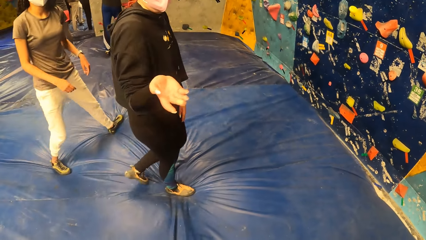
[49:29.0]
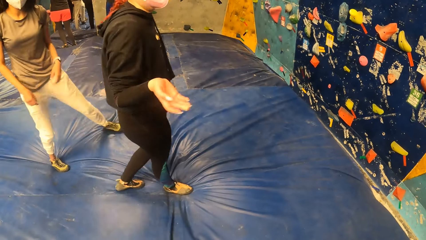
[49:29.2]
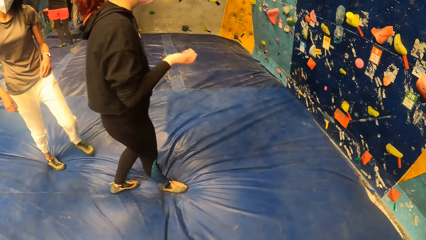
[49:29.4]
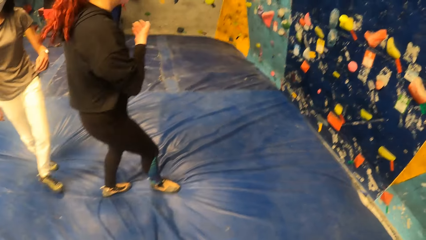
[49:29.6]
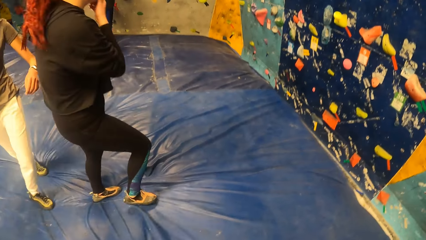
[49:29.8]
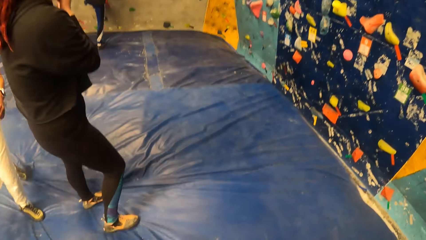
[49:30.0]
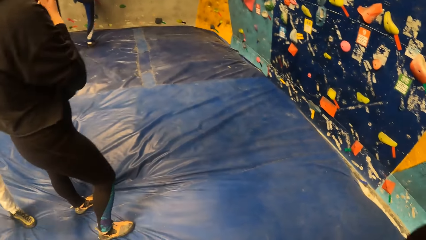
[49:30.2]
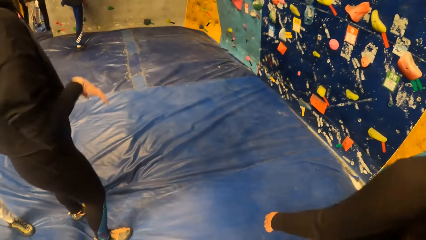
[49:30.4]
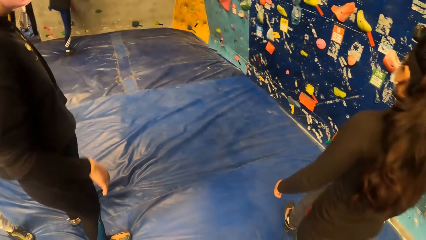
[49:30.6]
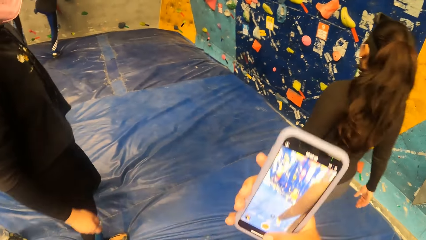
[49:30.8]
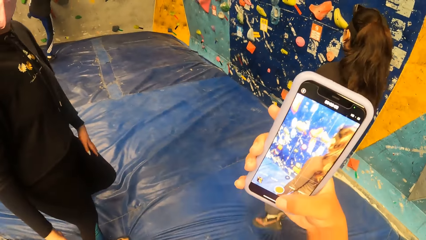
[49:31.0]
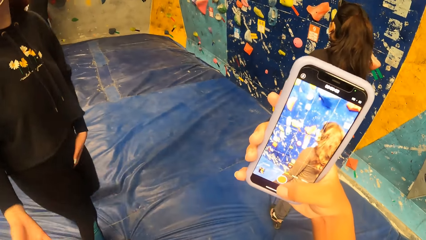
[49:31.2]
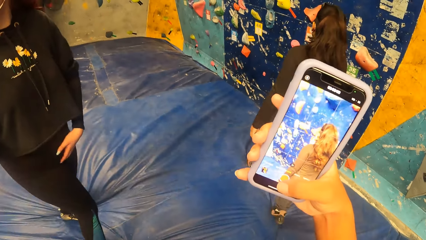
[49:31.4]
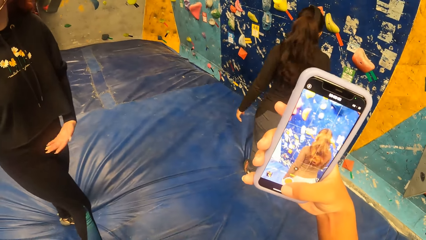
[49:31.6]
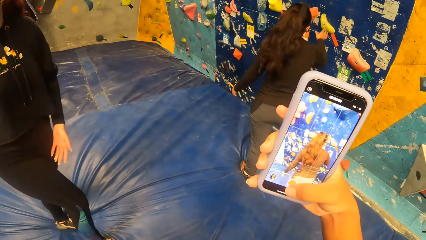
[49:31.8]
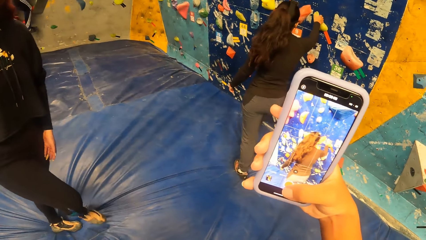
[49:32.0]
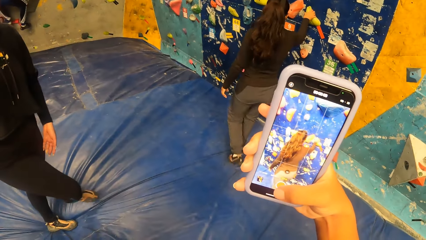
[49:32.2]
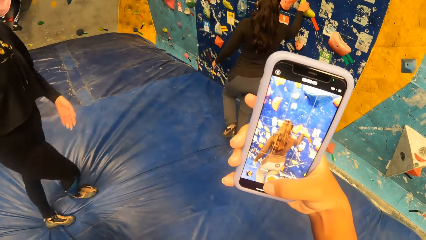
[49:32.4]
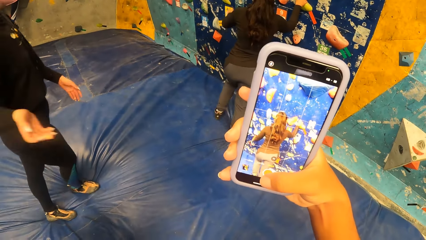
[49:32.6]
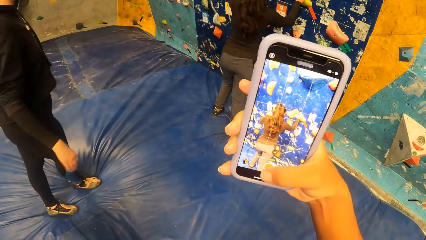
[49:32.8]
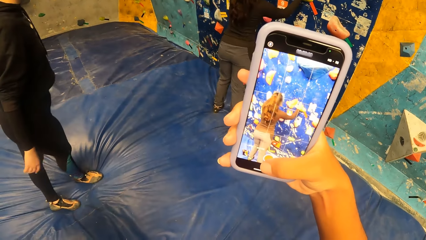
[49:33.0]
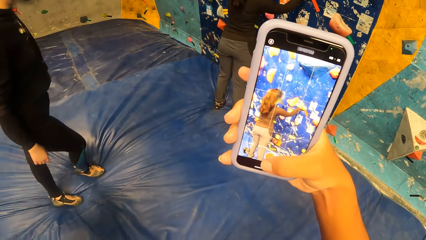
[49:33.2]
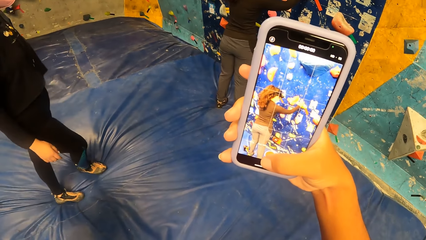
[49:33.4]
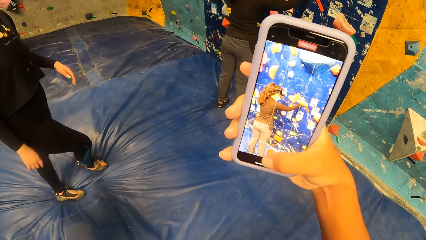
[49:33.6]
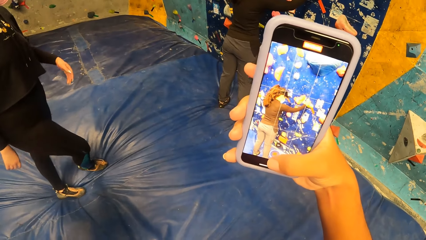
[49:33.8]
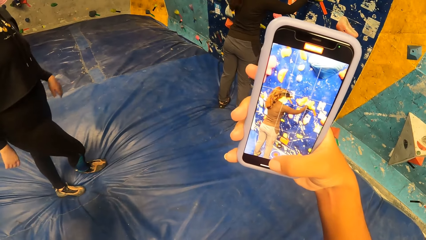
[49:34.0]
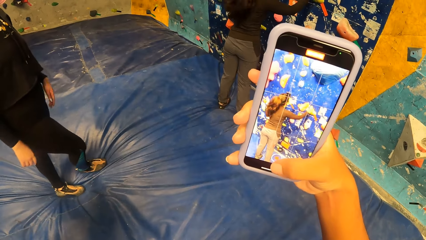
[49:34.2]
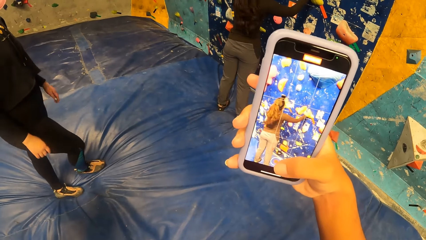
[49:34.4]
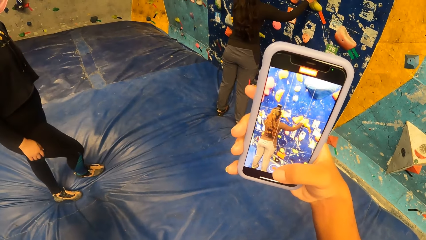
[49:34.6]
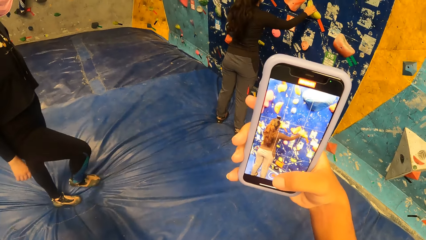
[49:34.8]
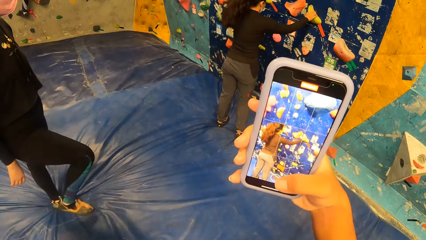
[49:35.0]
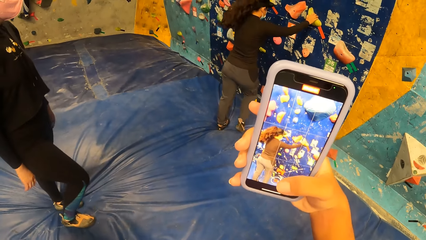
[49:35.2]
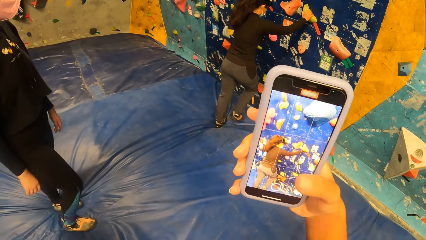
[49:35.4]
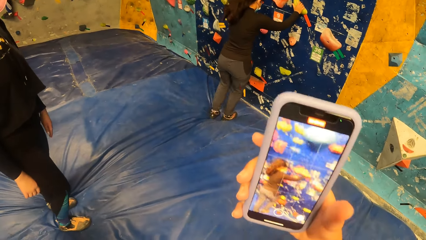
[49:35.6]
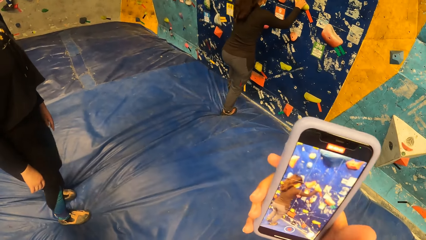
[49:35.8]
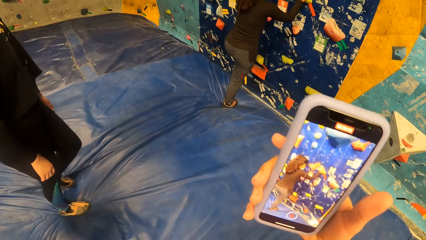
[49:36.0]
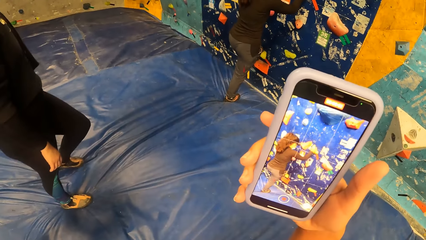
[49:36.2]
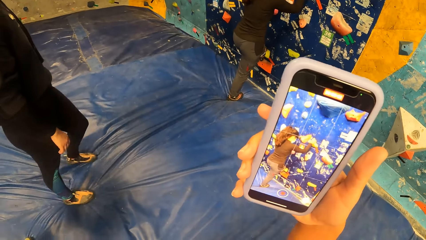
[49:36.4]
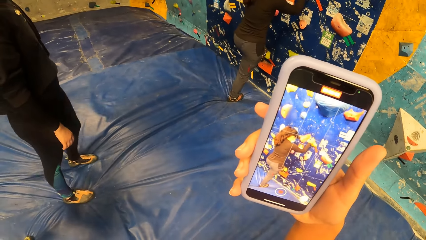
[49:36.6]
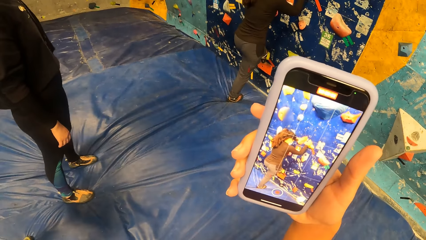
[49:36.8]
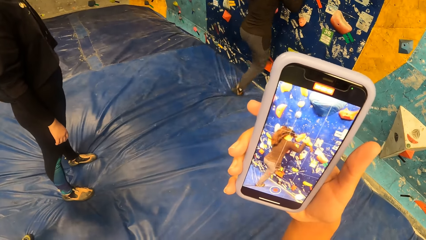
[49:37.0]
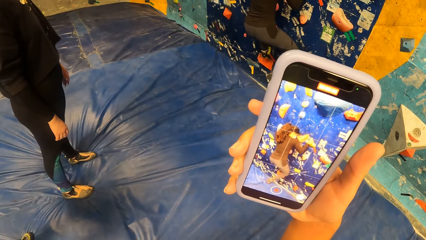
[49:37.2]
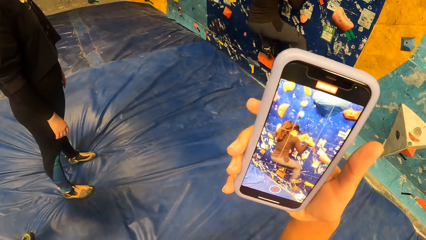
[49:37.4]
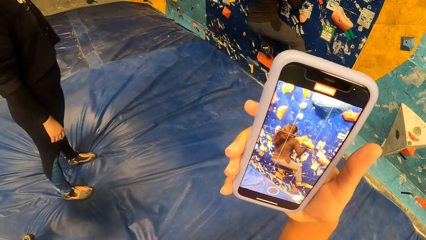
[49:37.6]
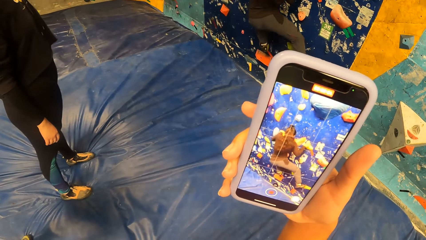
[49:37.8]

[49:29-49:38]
The camera wearer operates the mobile phone with her right hand. She takes a photo of a man using the phone. The woman climbs a bouldering wall.

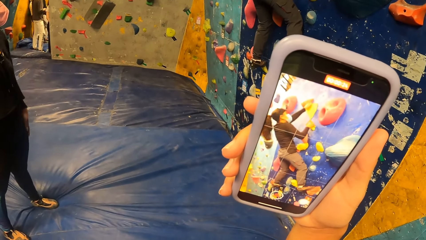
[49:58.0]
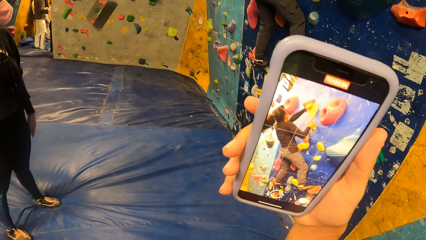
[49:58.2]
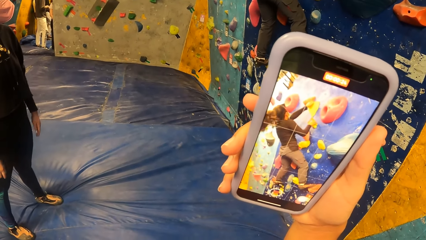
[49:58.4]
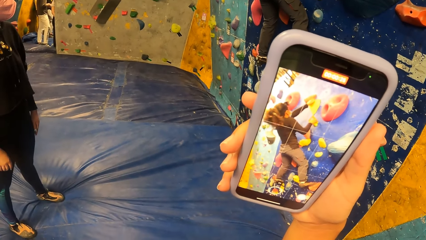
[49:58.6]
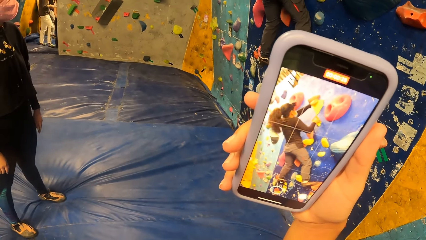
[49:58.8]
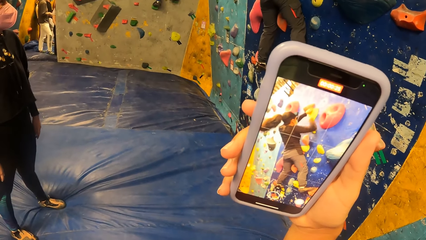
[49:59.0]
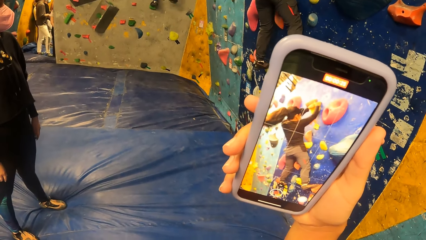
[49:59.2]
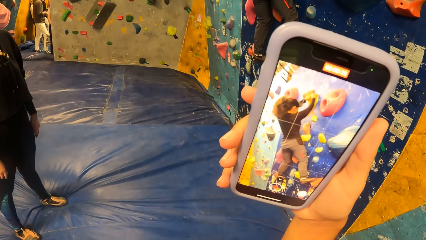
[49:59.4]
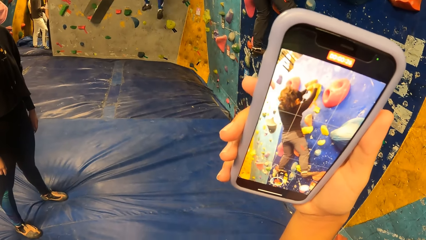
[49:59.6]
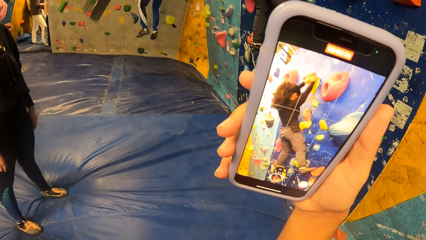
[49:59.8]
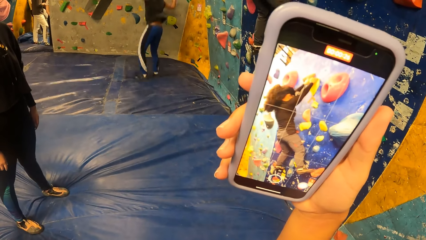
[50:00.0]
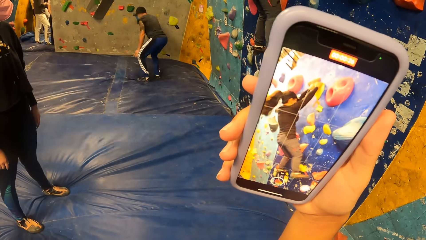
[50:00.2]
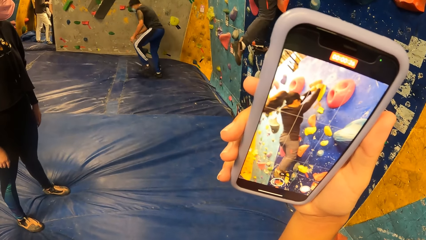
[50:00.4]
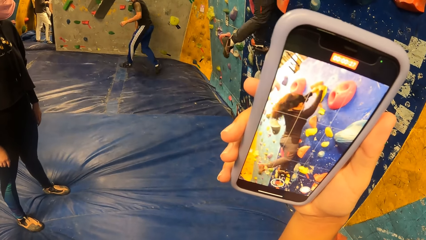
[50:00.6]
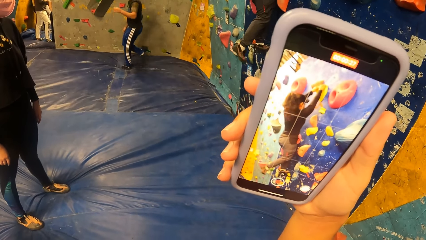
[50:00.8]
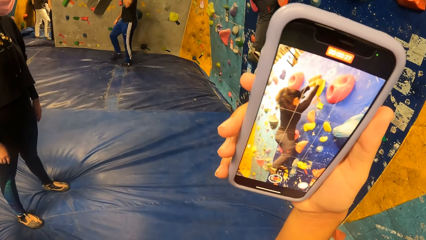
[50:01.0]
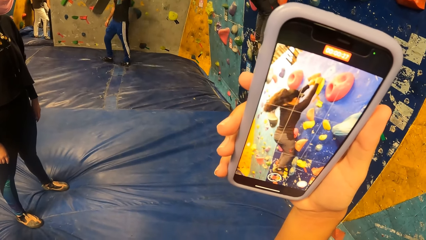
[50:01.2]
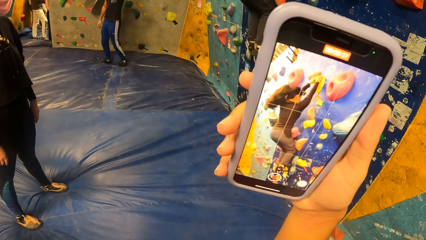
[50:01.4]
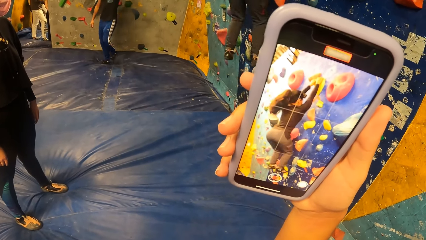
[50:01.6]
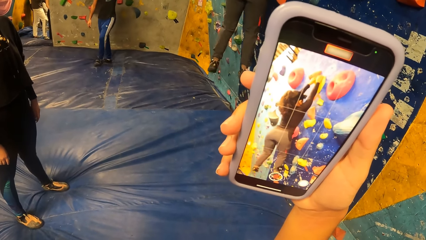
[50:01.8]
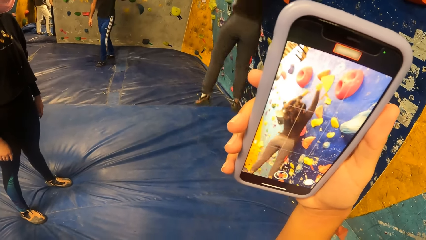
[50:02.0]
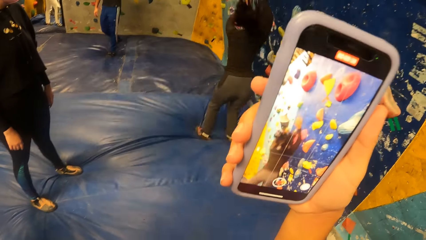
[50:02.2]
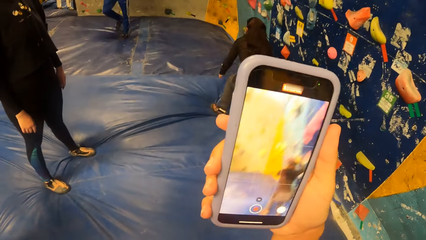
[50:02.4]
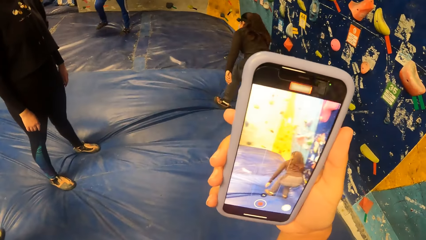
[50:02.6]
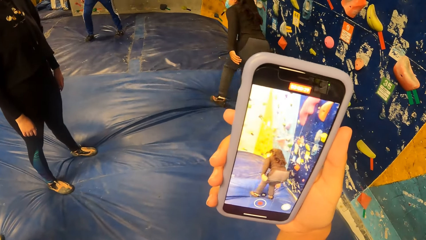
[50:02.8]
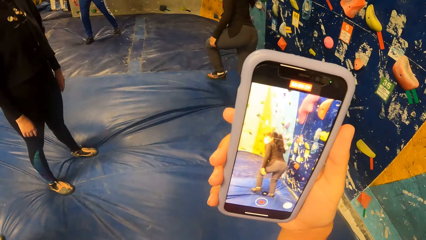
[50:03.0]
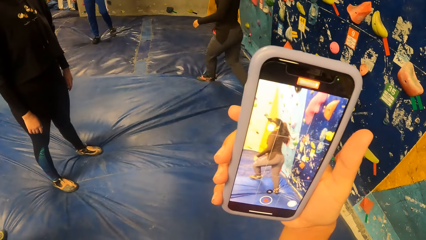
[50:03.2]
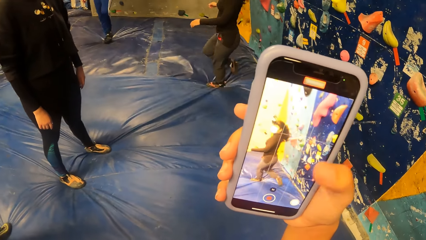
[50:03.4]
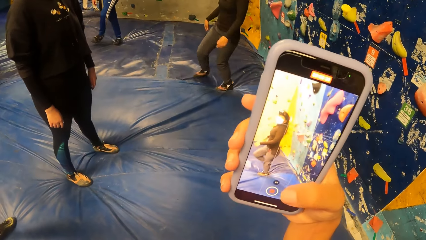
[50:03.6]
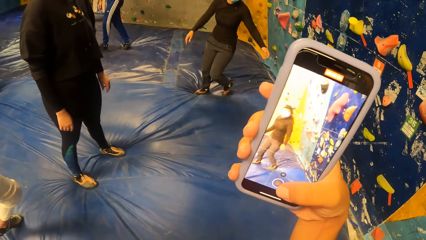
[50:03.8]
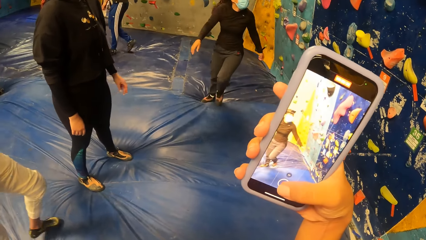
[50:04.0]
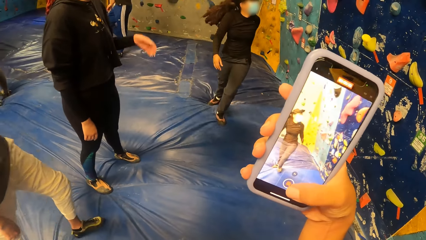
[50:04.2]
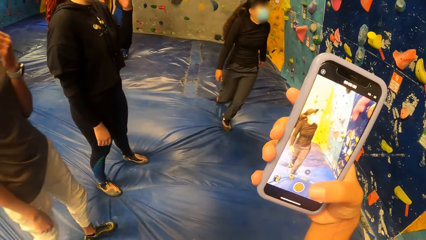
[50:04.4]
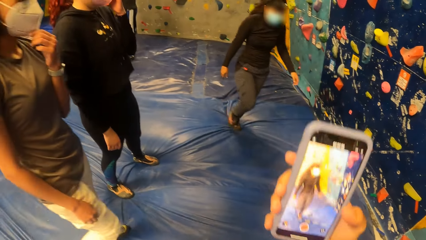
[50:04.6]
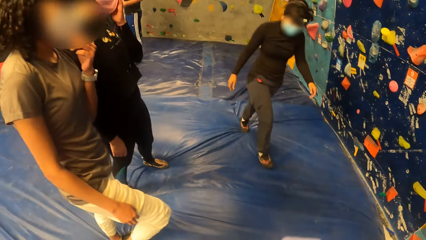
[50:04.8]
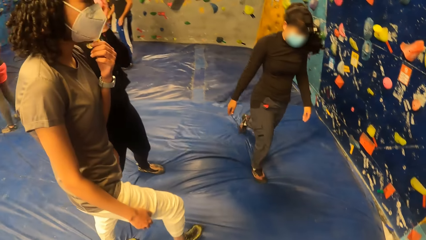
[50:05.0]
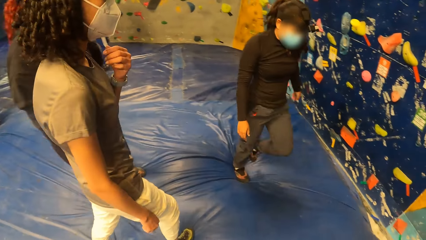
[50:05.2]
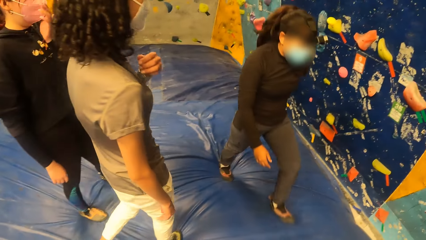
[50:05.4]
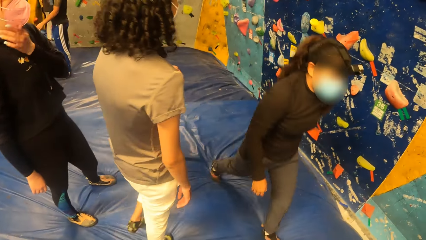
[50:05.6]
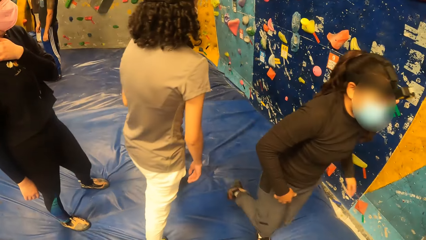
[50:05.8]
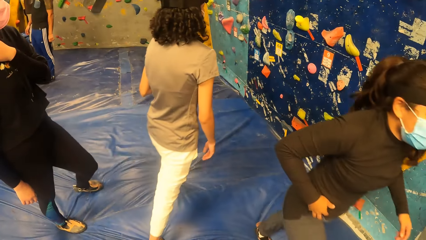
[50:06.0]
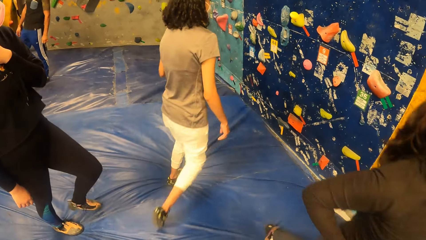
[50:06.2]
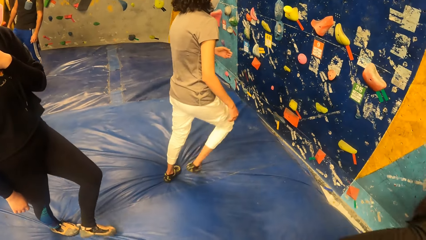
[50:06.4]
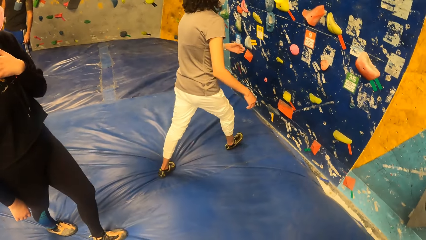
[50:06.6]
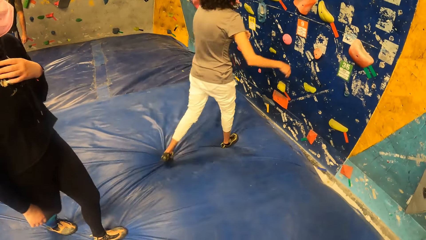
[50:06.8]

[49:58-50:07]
A man jumps down from the climbing wall. The woman jumps down from the climbing wall. The camera wearer pauses the video. They drop the phone.
